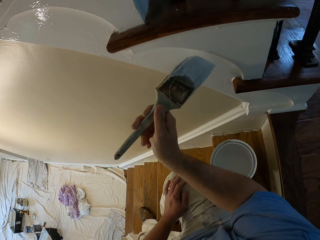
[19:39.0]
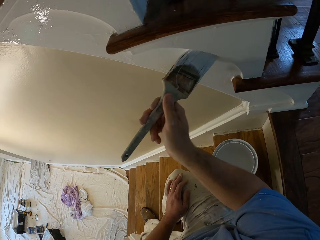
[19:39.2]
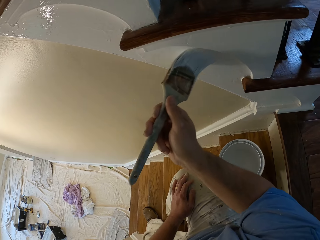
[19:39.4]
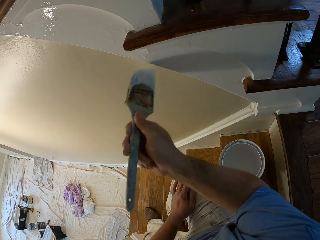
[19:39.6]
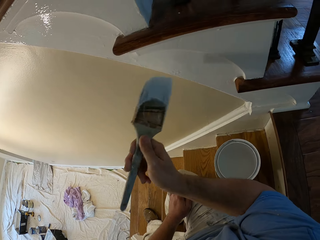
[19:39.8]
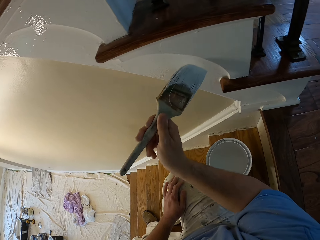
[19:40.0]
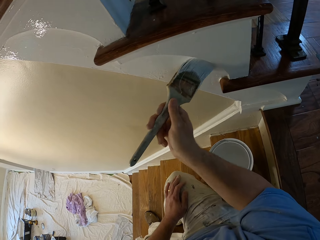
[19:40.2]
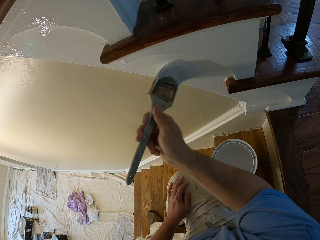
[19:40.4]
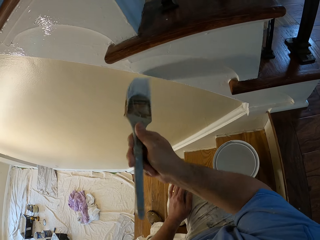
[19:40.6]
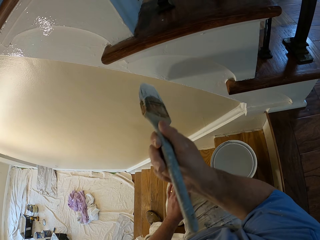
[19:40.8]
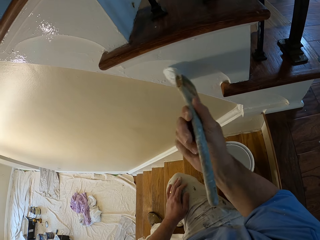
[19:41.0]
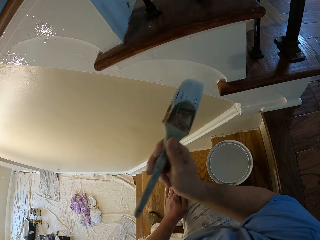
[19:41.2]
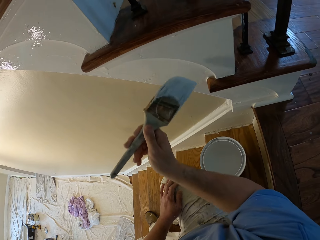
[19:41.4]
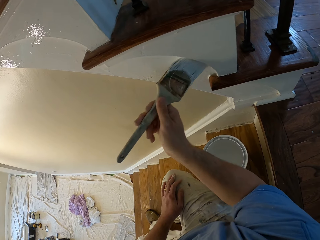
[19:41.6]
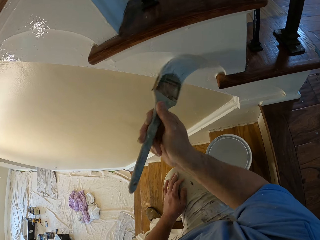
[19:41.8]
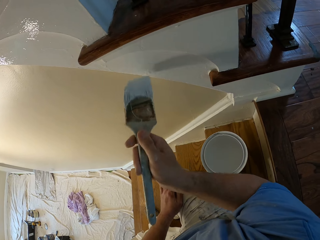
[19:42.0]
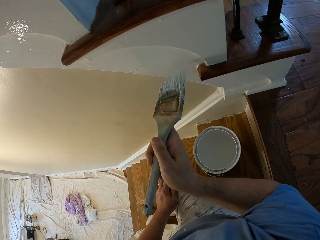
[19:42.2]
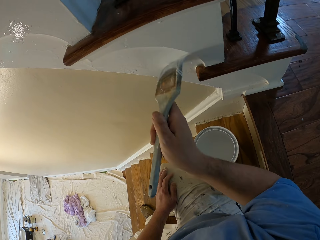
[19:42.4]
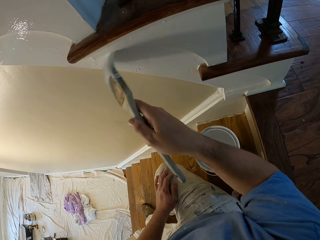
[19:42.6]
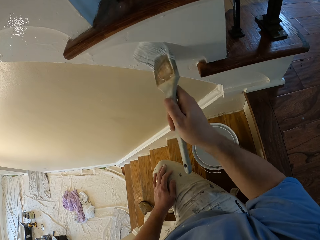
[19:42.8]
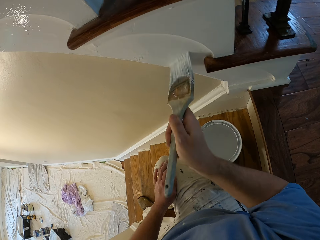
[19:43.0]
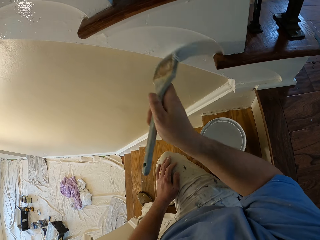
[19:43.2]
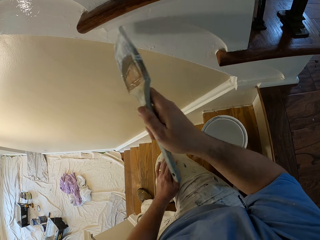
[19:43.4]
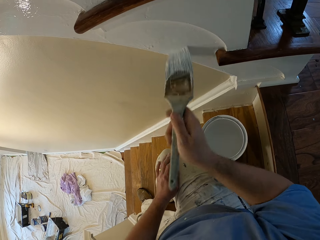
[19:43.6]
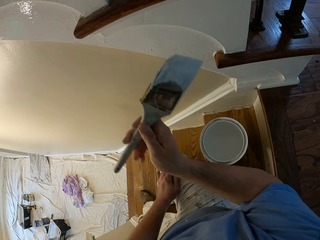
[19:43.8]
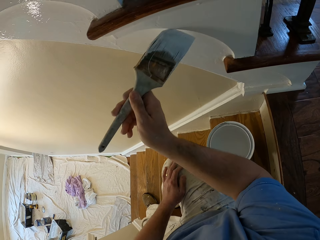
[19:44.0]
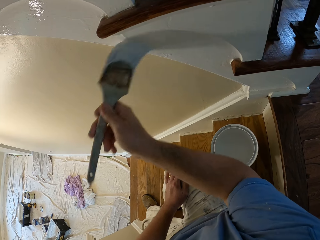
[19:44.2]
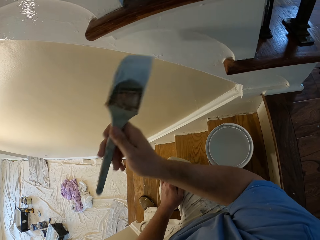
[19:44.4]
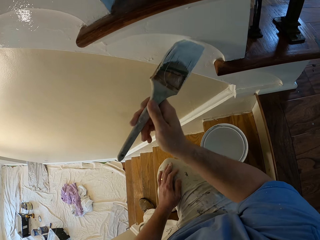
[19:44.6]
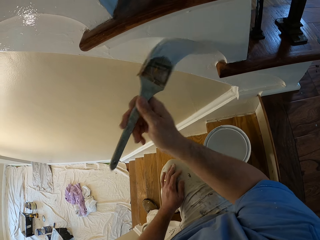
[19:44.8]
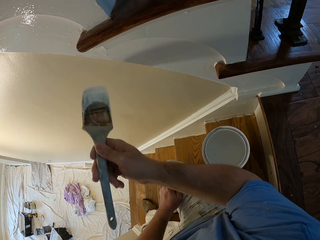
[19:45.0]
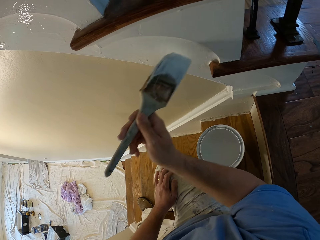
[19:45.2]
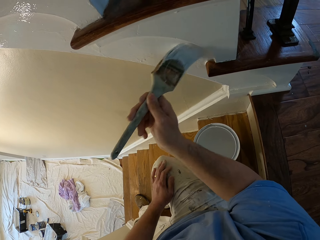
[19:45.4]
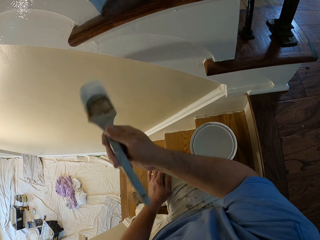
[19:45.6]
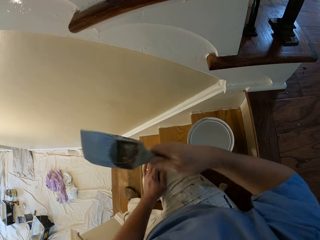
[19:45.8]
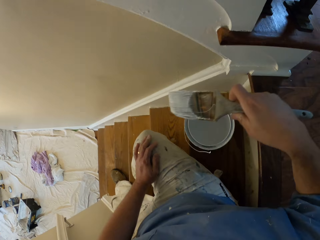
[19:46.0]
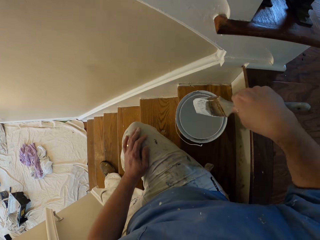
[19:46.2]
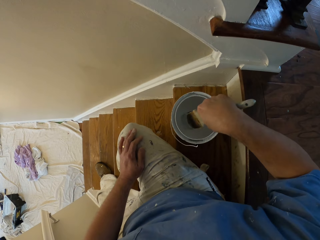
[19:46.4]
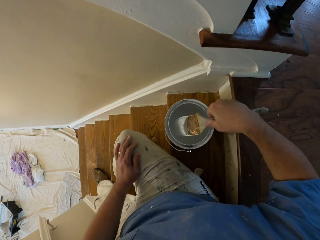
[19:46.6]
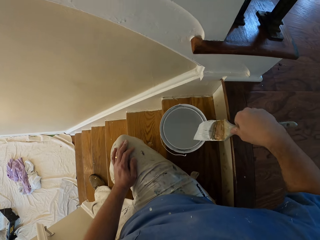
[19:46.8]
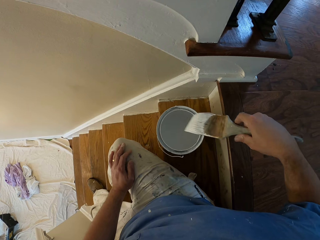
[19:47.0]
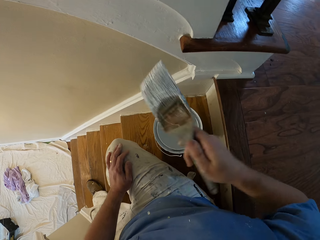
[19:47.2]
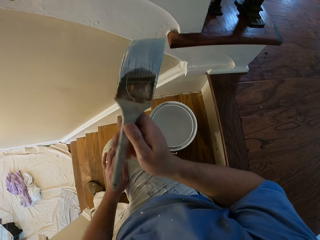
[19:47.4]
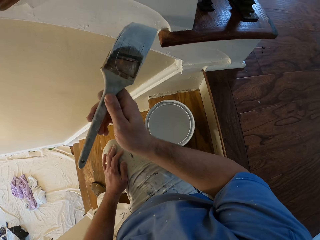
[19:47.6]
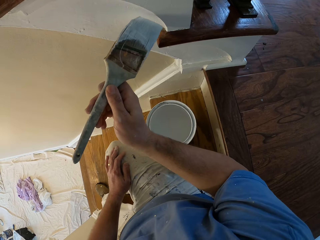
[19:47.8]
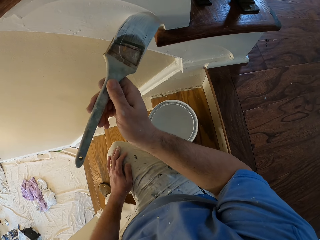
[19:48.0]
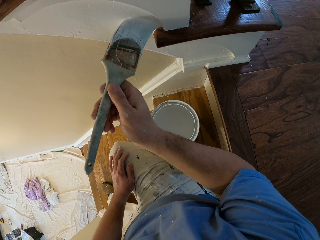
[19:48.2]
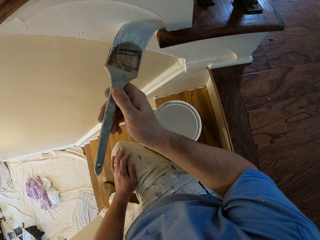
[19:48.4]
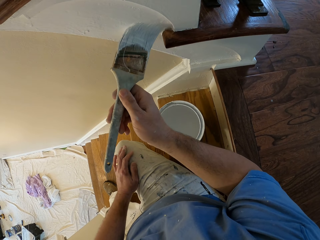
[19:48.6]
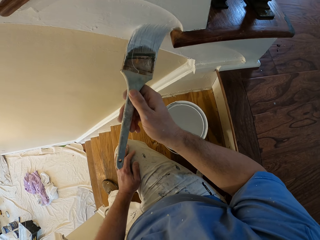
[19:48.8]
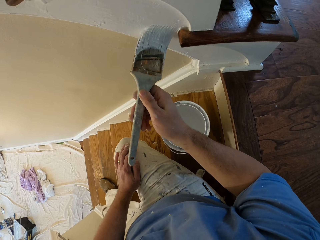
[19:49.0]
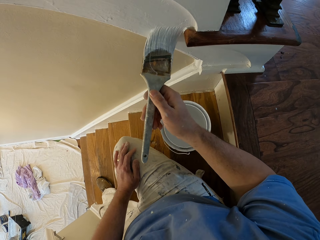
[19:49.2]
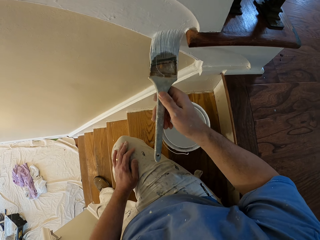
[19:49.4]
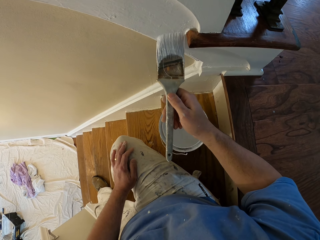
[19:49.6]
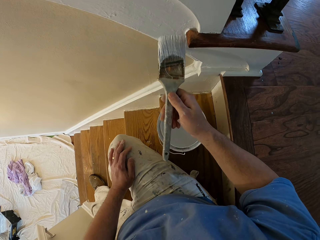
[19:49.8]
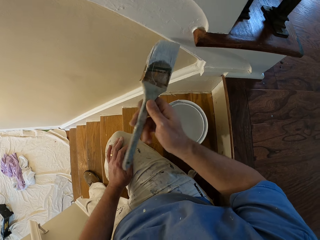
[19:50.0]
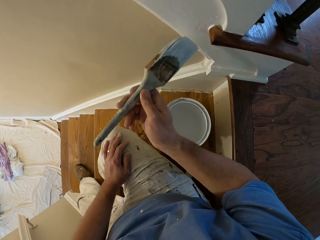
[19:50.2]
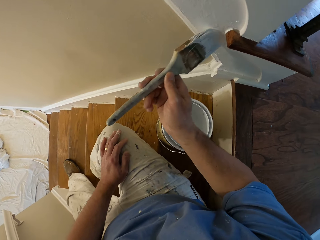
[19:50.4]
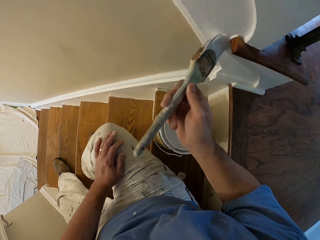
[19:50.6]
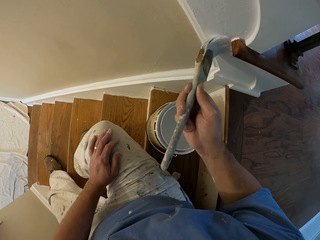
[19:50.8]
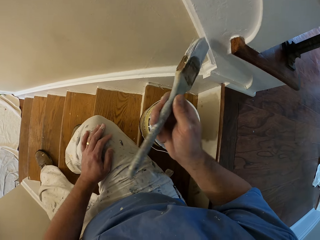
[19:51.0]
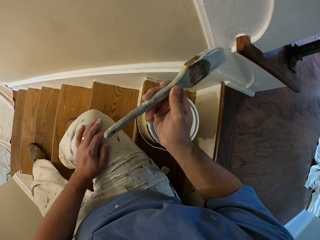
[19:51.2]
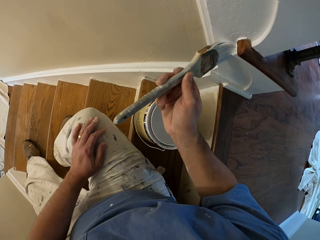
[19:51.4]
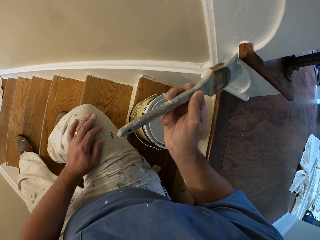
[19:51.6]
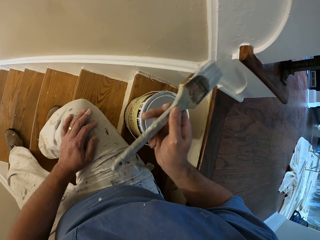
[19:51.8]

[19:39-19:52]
The camera wearer dips the paint brush into the paint bucket. They paint the stair stringer in the house.

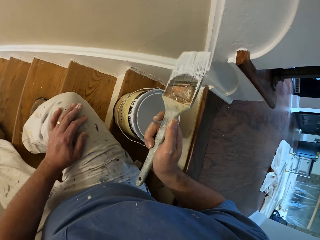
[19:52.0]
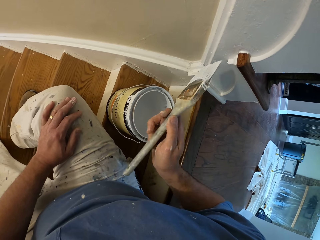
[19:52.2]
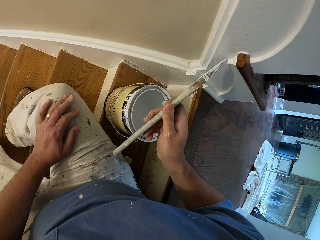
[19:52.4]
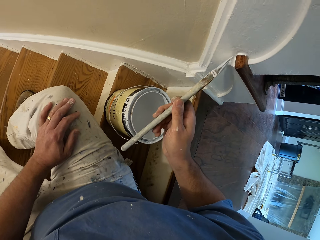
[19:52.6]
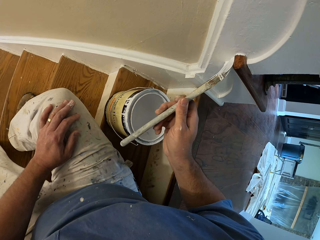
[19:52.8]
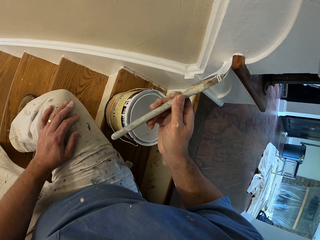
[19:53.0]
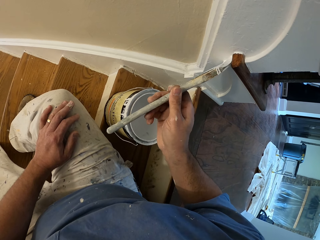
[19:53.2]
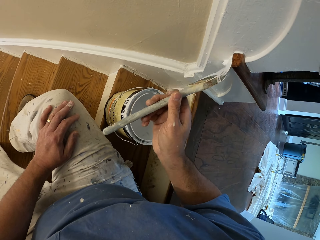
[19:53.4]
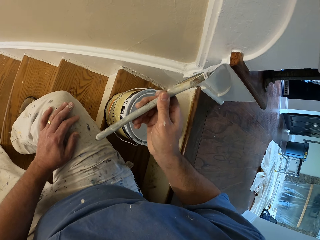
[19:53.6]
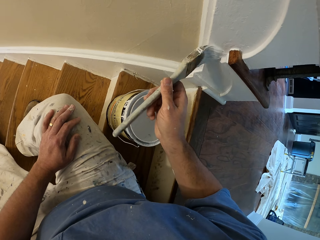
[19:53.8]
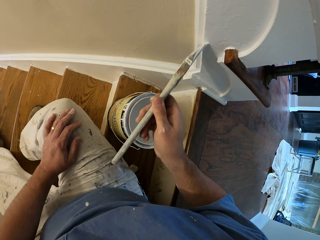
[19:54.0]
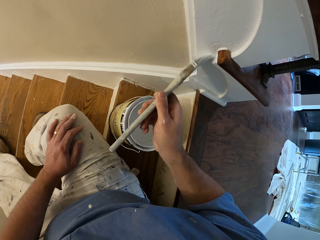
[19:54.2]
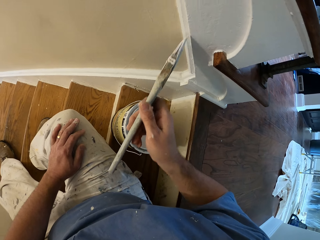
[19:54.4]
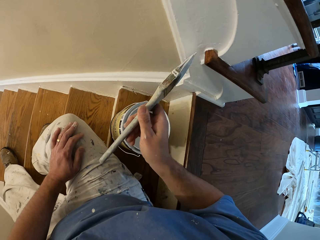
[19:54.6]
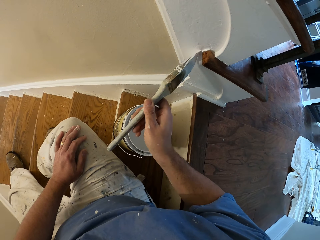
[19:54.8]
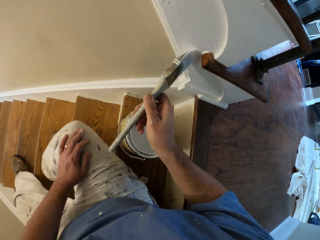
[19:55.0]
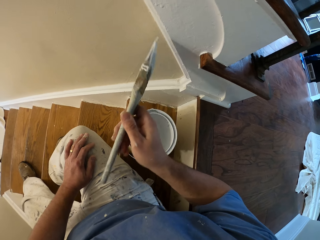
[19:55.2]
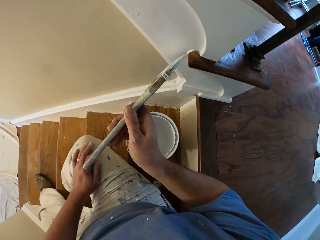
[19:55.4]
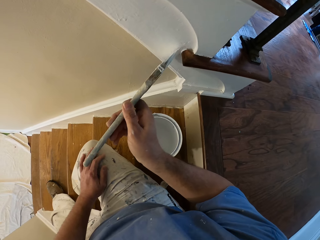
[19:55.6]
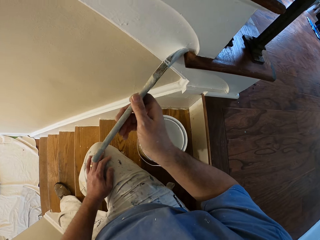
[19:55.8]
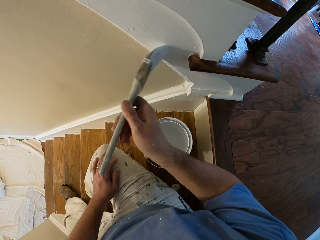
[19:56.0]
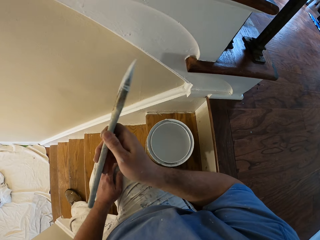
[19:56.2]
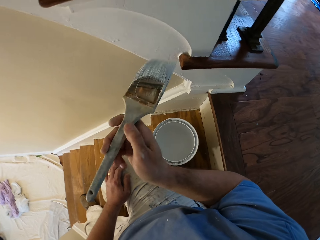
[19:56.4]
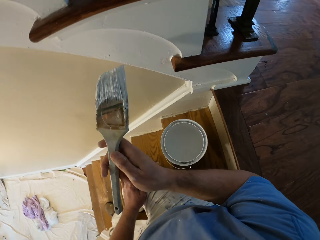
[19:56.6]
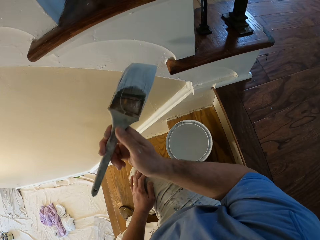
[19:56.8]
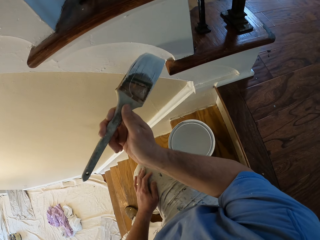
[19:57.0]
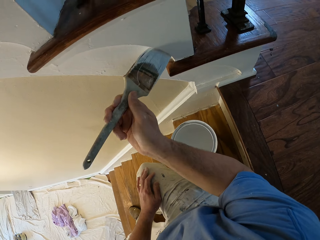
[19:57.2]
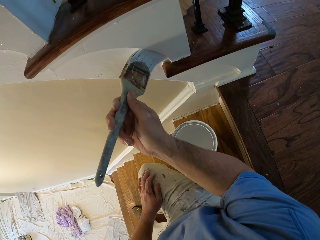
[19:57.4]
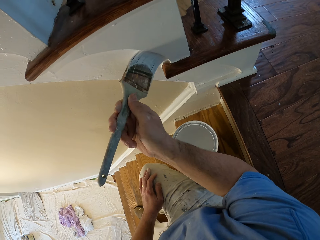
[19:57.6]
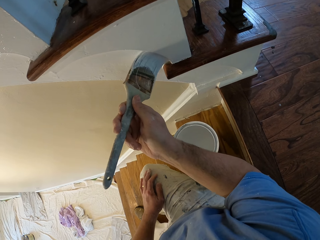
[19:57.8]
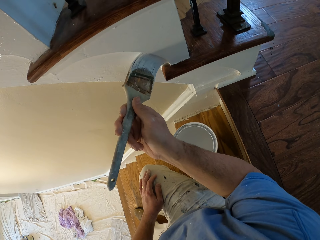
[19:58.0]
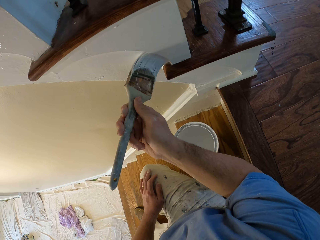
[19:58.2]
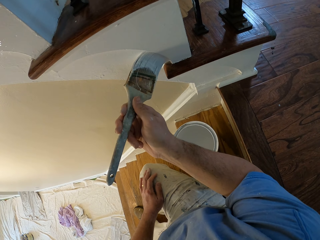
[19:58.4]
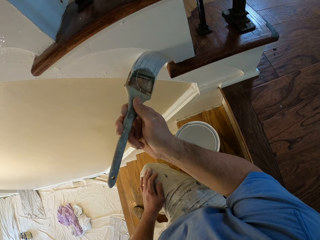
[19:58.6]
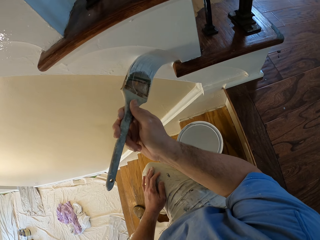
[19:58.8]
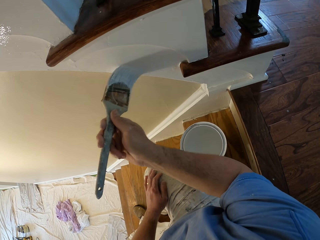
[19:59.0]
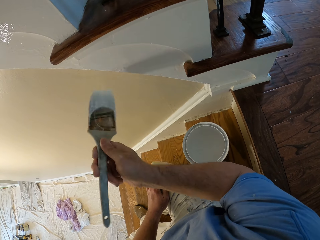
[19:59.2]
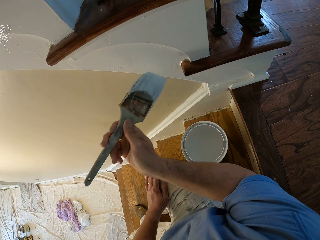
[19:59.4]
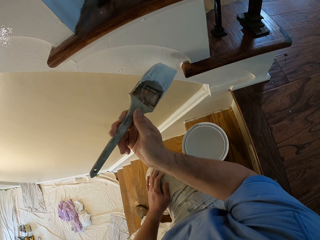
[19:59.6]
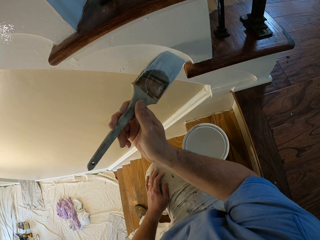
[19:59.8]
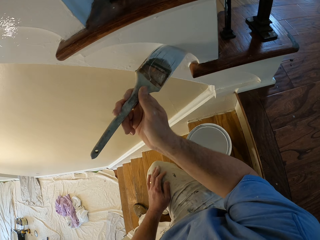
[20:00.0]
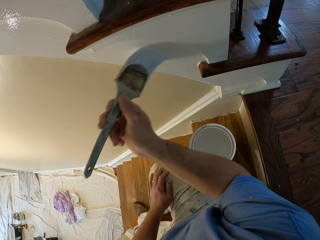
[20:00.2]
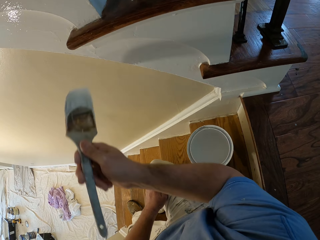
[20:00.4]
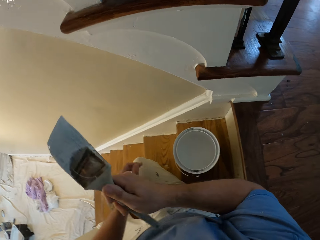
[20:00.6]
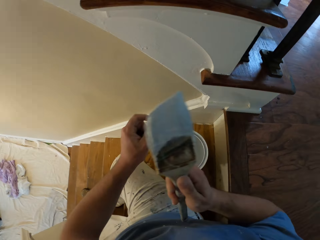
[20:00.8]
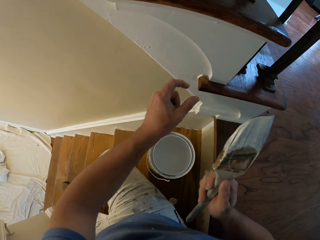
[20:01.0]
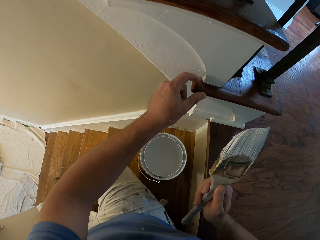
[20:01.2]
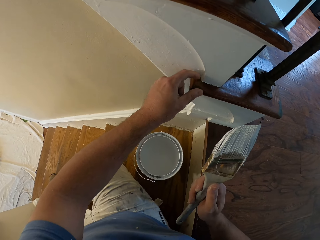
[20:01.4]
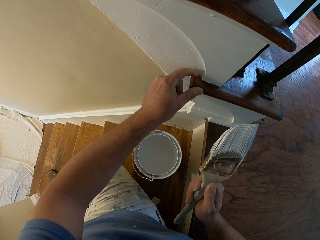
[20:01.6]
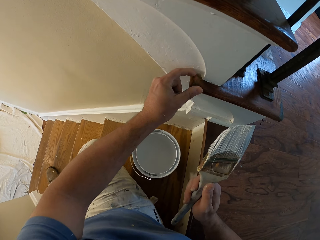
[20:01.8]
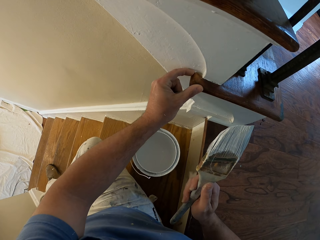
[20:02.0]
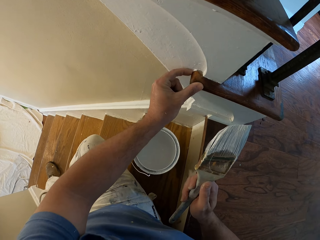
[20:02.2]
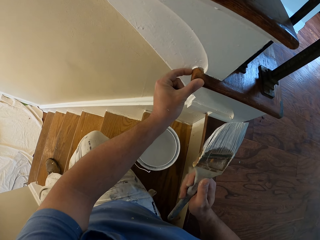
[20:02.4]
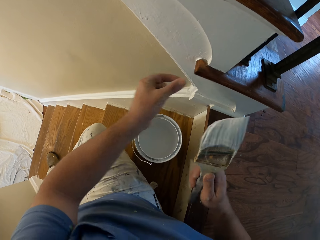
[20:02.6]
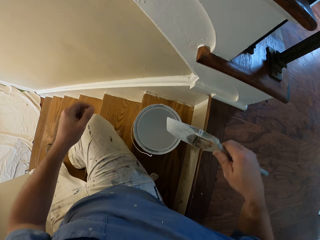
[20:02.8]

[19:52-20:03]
The camera wearer cleans off the paint on the stairs with his hand.
